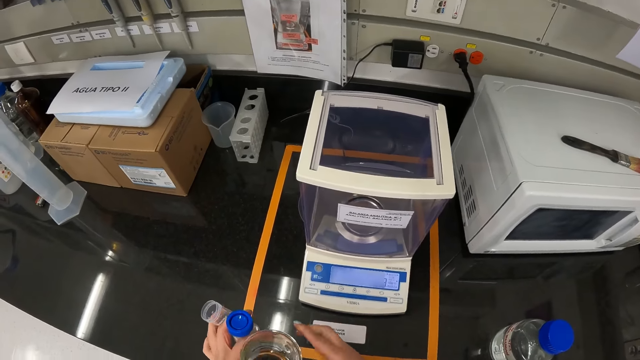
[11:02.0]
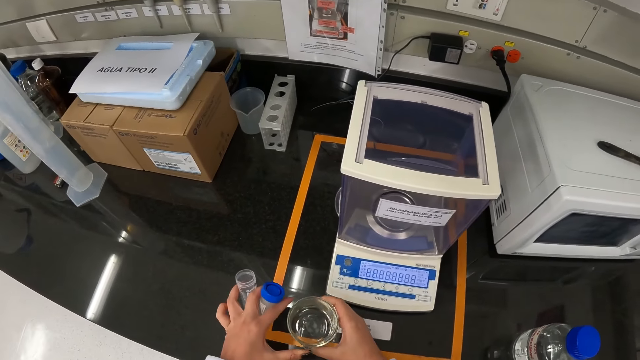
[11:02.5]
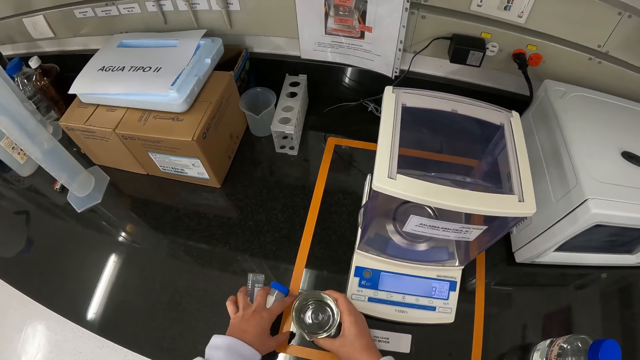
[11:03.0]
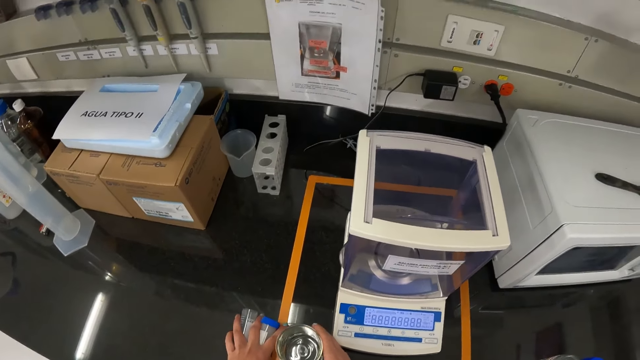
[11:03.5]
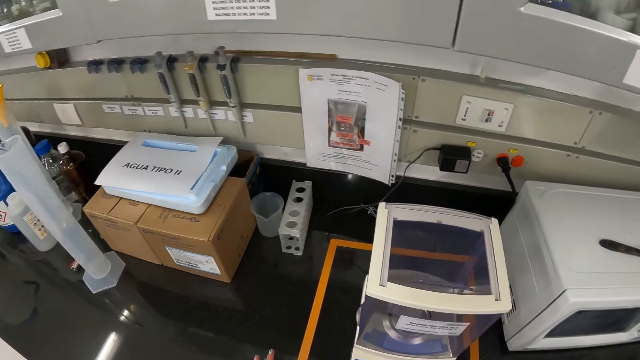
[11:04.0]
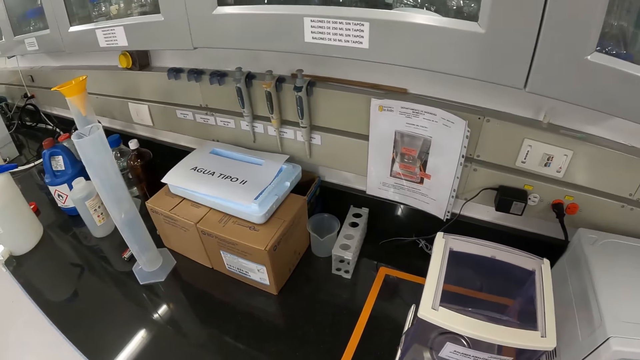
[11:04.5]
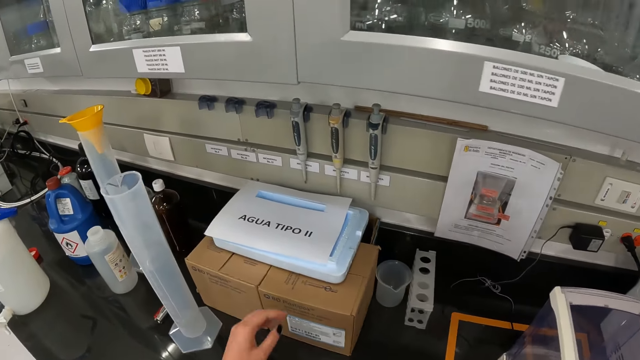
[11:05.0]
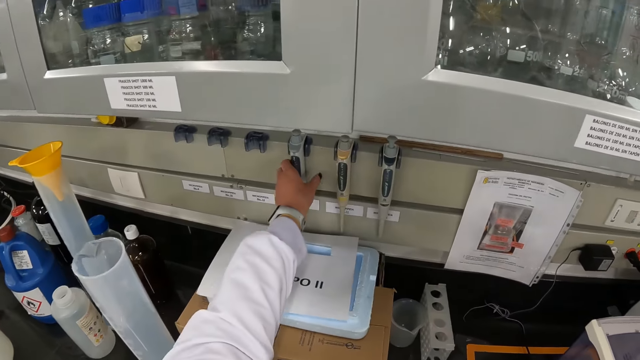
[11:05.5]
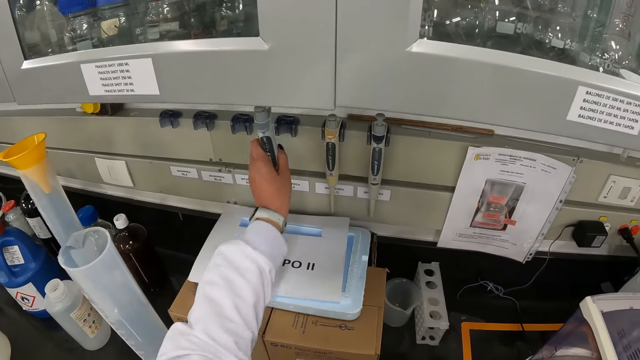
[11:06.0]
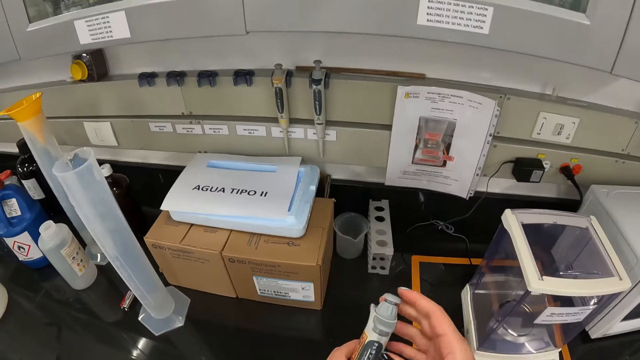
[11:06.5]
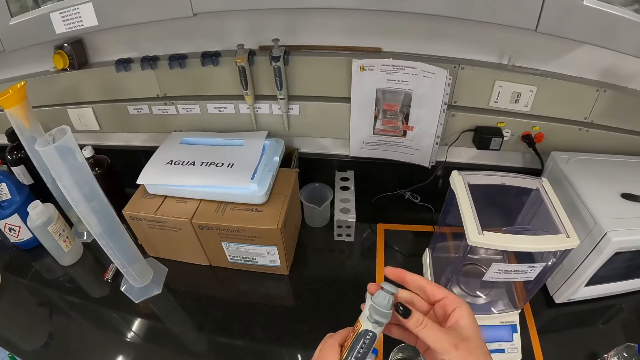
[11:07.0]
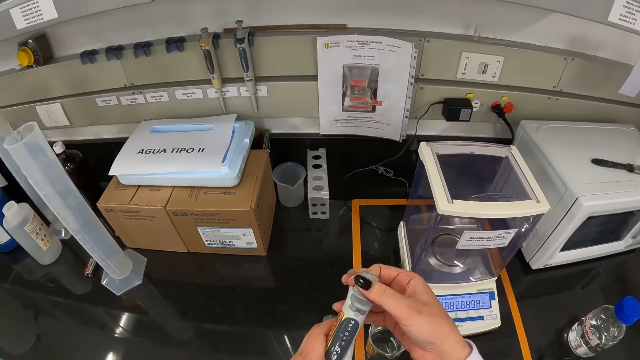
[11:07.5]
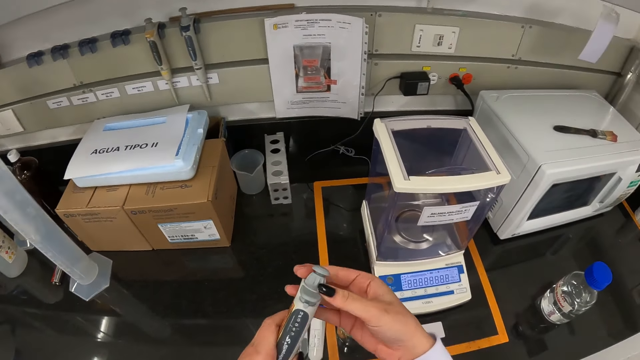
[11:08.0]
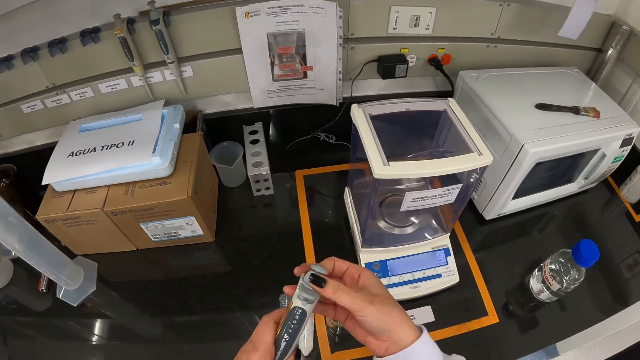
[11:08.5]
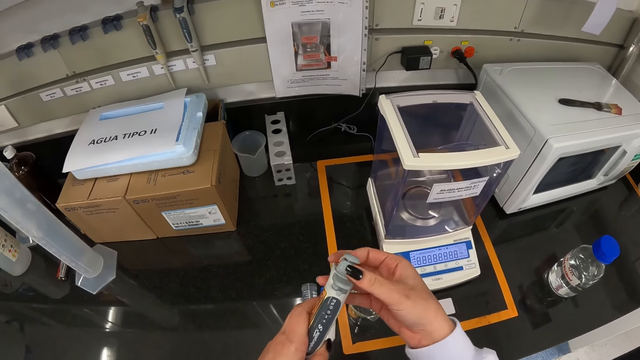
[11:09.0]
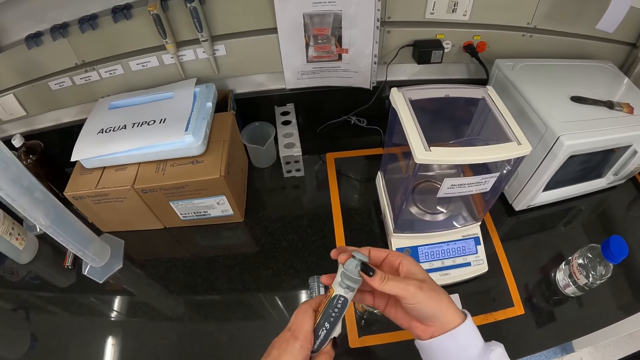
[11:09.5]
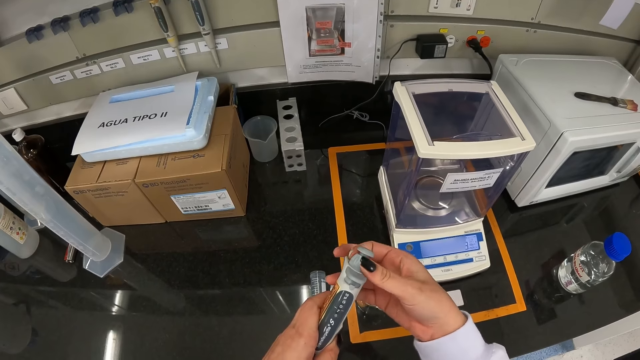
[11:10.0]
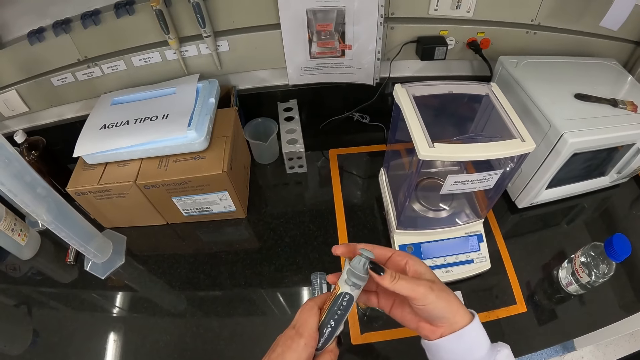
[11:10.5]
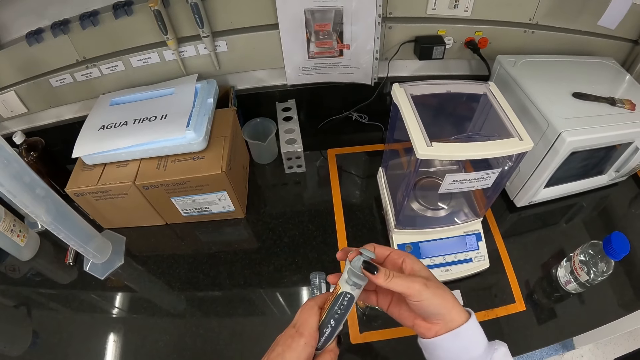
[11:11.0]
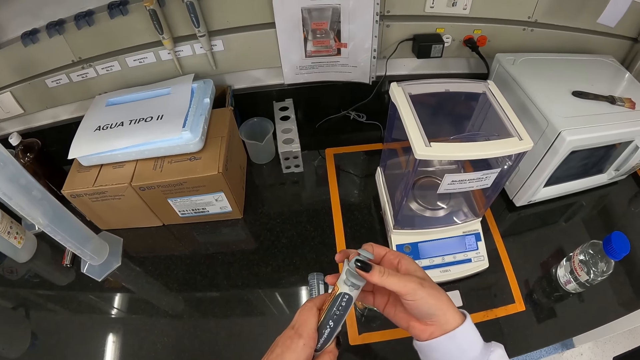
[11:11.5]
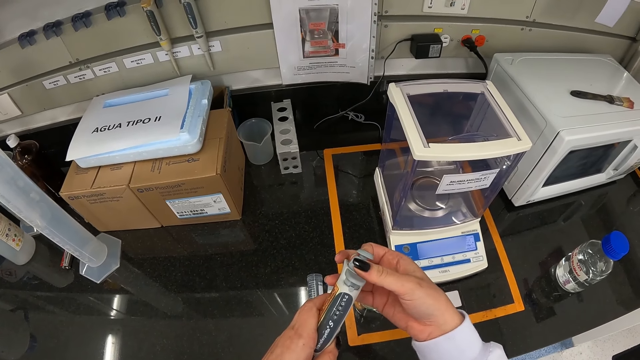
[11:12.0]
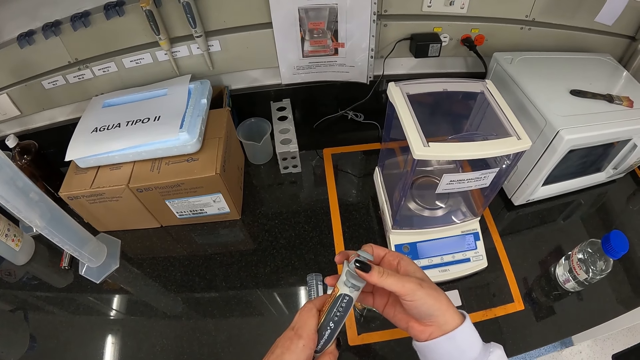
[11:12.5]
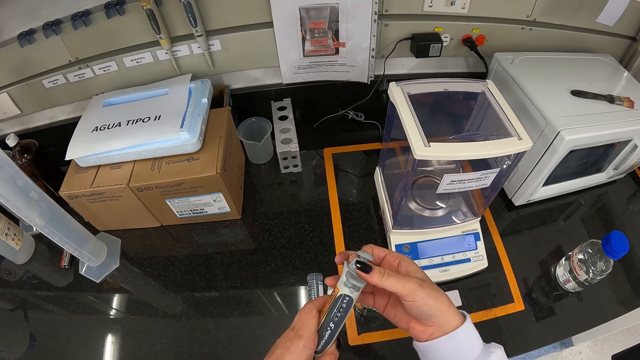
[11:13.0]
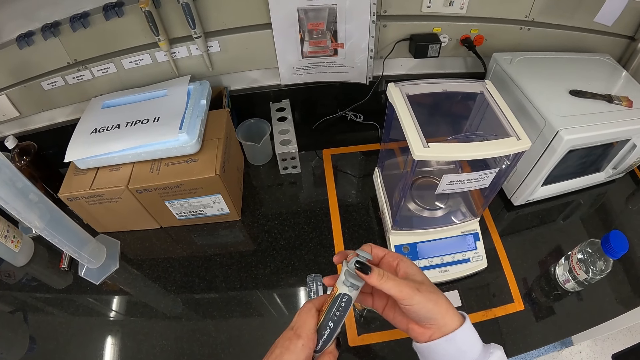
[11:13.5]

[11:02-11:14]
The camera wearer passes the beaker from her left hand to her right hand. She switches on a machine. She places the beaker in her right hand on the table. She places the centrifuge tube in her left hand on the table. She picks up a volume pipette from a pipette stand with her left hand. She adjusts the volume pipette in her left hand with her right hand. She opens something.

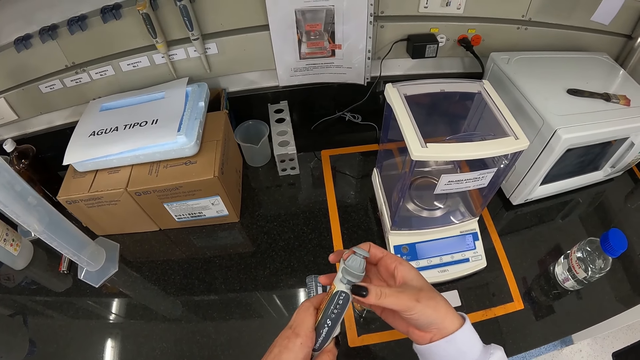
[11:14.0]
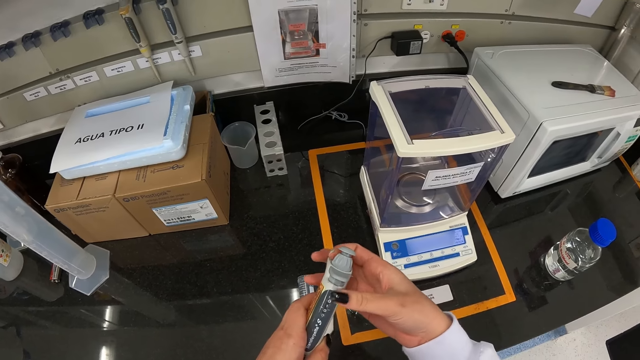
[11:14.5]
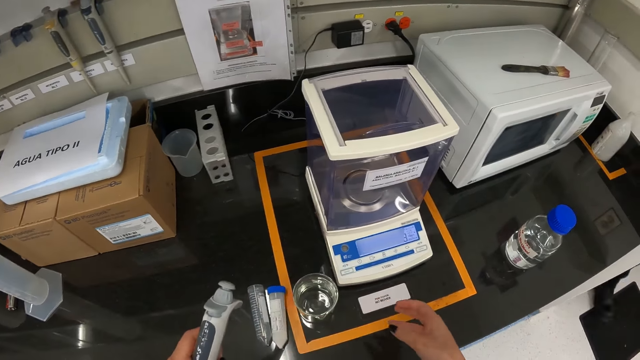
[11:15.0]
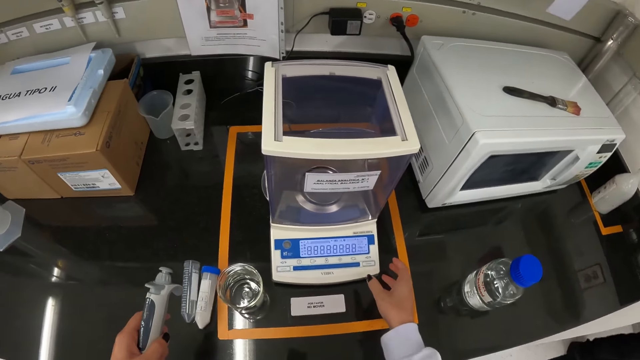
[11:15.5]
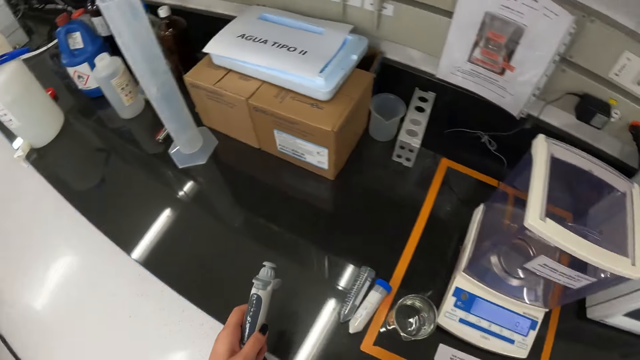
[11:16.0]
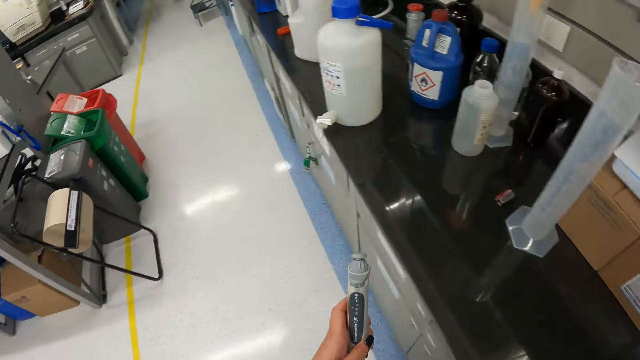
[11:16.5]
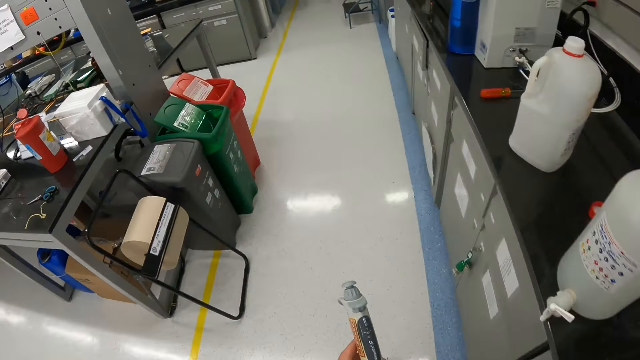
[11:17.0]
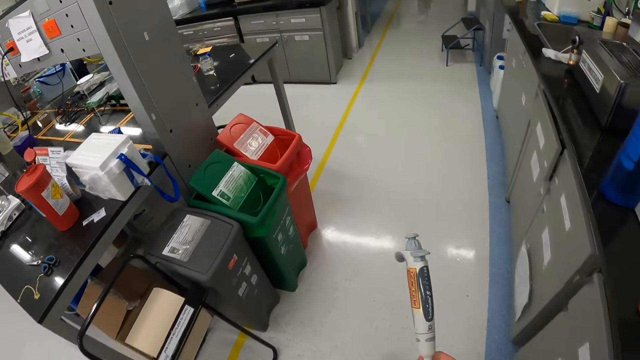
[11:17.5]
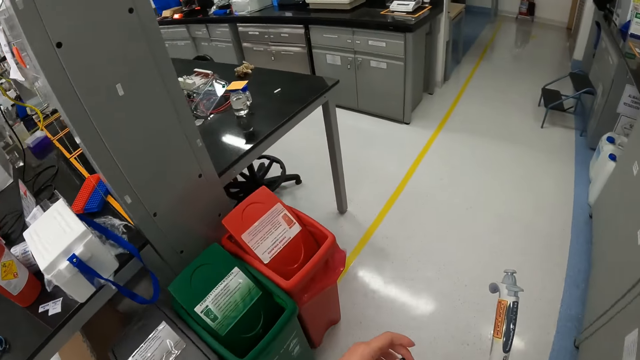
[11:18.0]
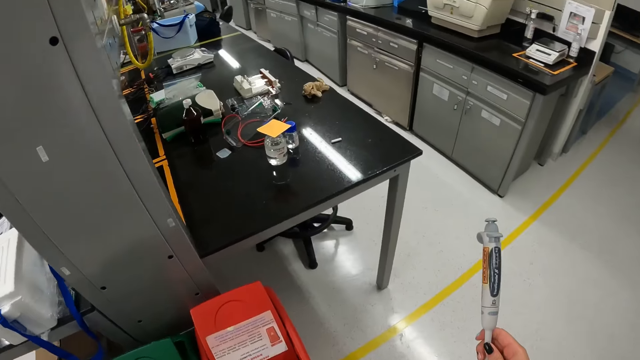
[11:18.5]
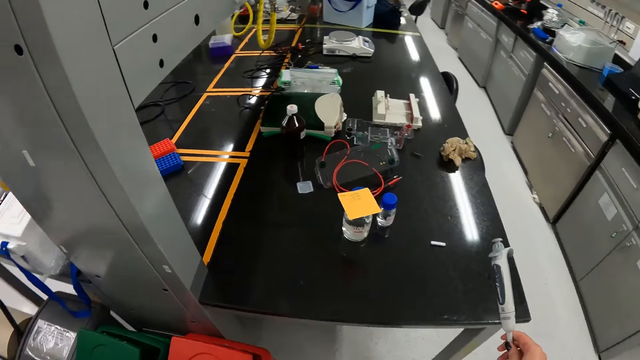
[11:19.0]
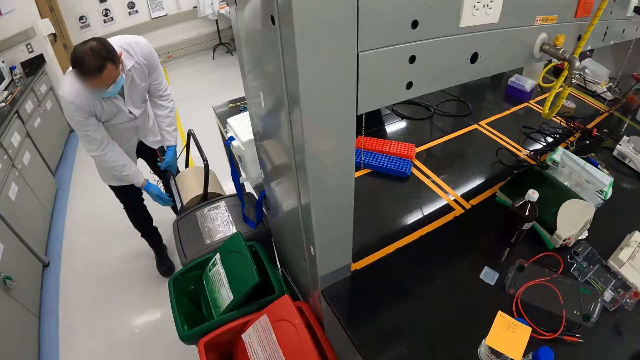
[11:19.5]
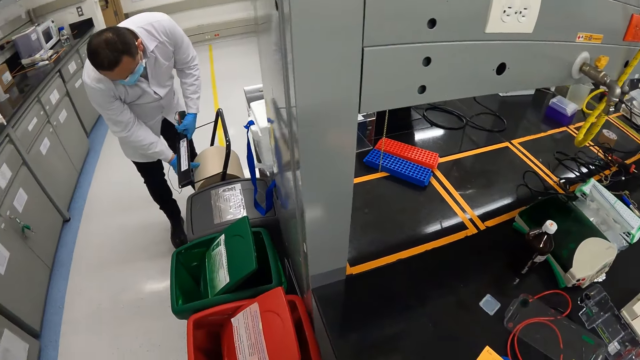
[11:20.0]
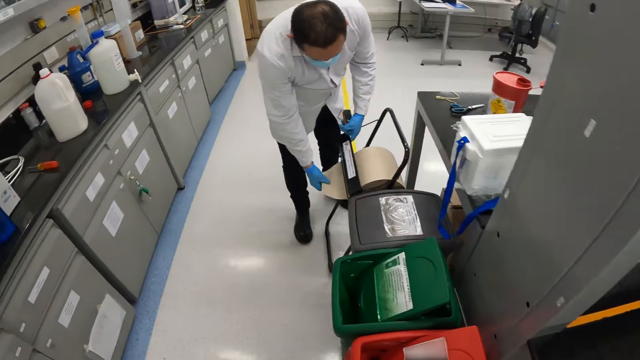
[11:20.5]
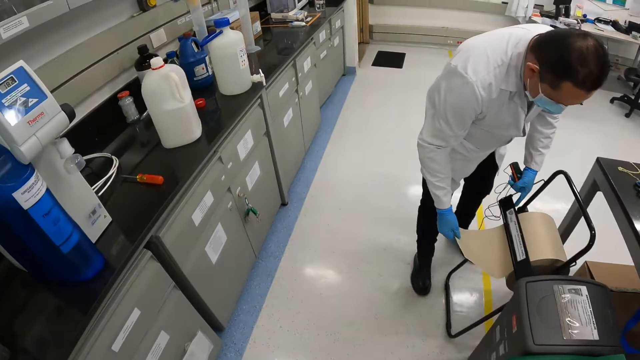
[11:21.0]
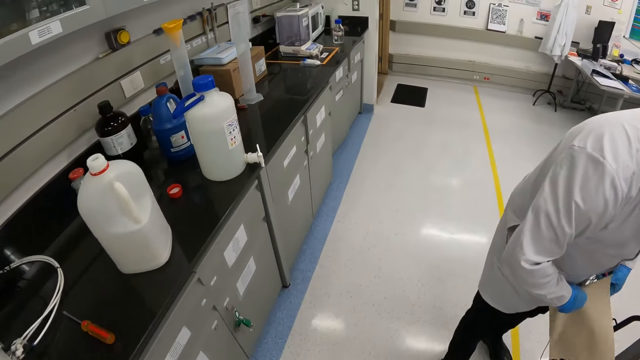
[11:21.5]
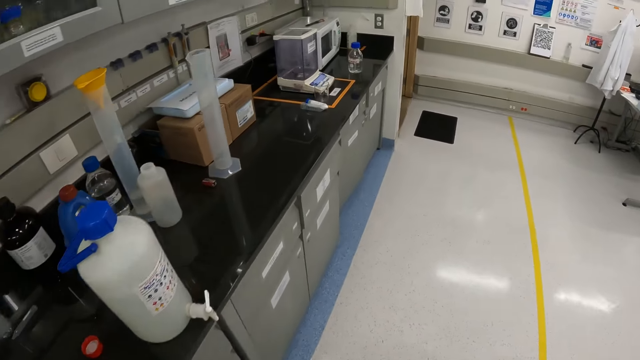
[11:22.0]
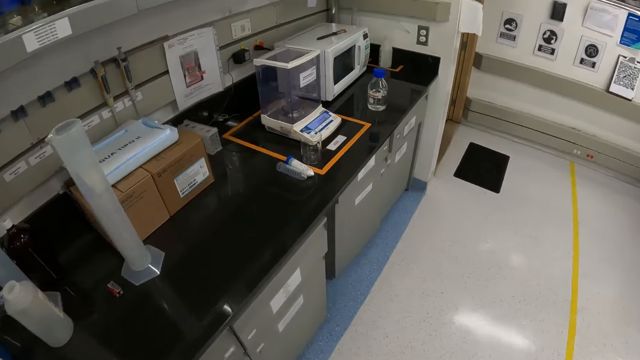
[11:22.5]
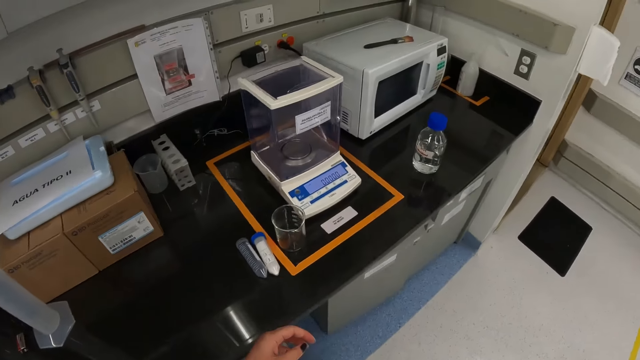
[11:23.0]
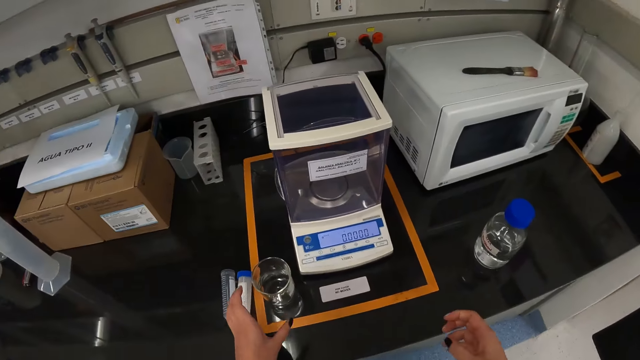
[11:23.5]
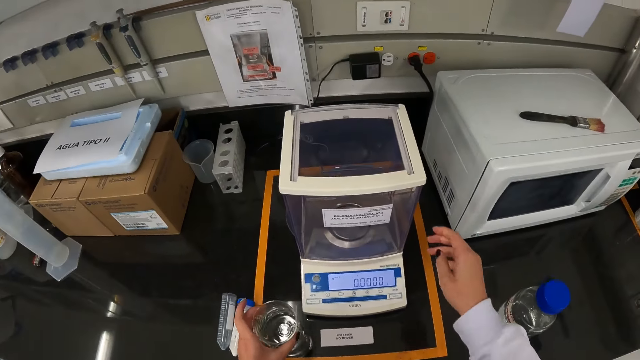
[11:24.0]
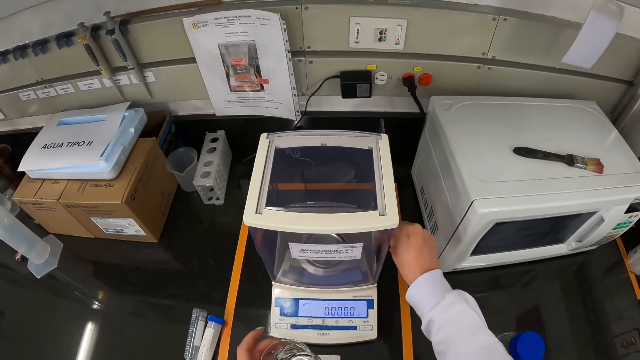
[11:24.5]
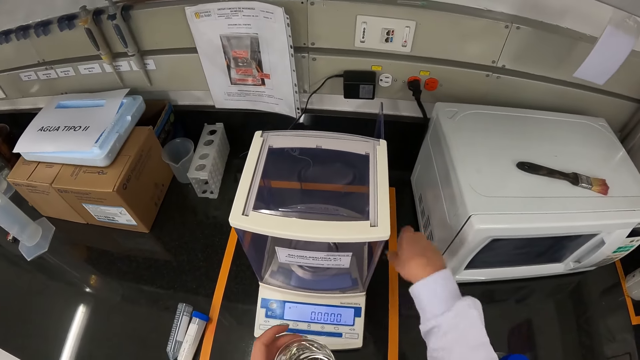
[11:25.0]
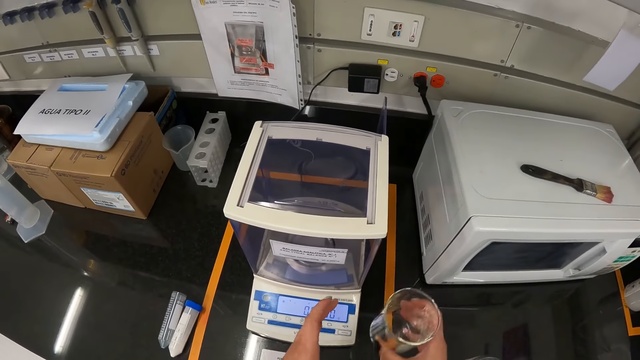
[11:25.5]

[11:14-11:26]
The camera wearer walks. A man picks a napkin from a napkin holder with his right hand. The man pulls paper. The camera wearer picks the beaker from the table with her left hand. She opens the analytical balance door on the analytical balance on the table with her right hand. She passes the beaker from her left hand to her right hand.
